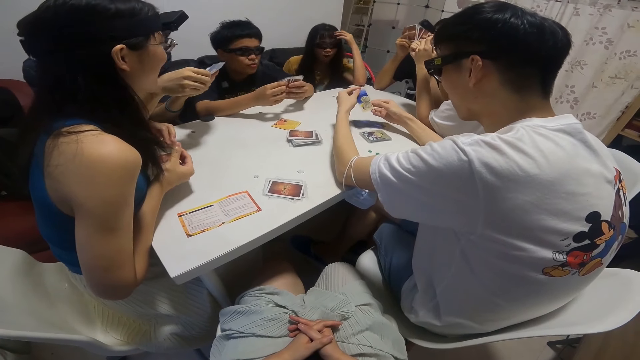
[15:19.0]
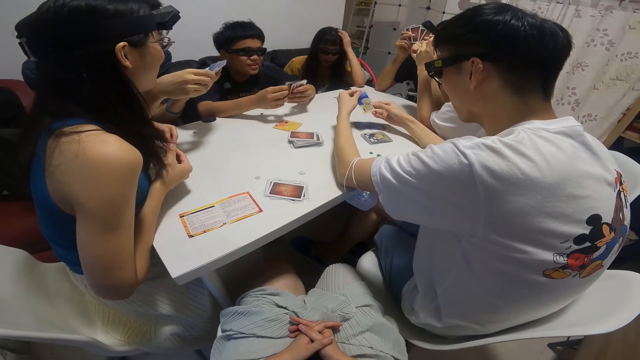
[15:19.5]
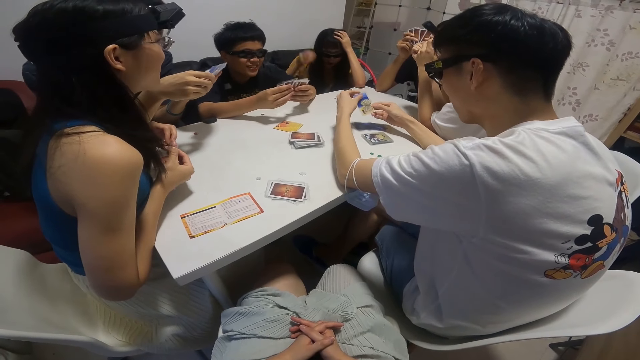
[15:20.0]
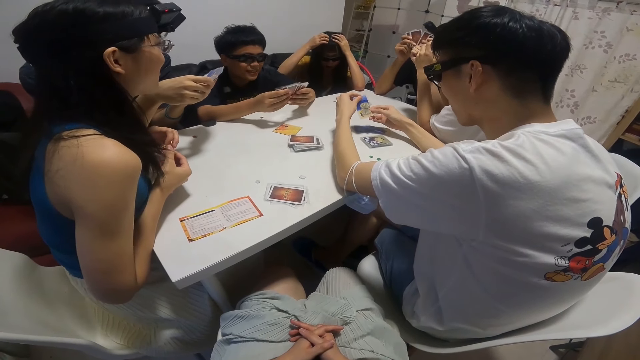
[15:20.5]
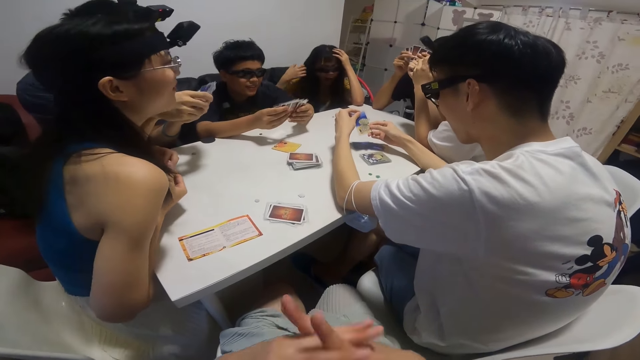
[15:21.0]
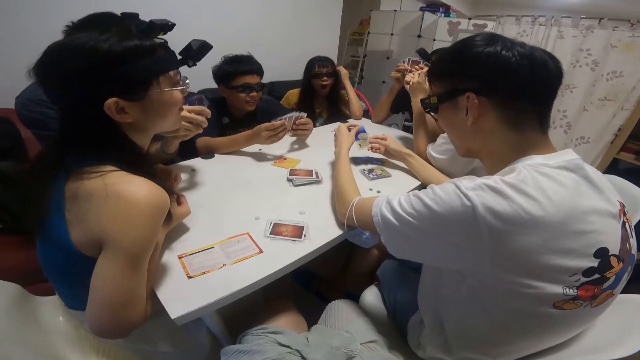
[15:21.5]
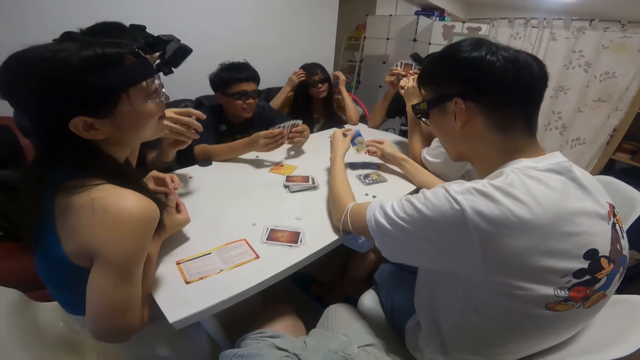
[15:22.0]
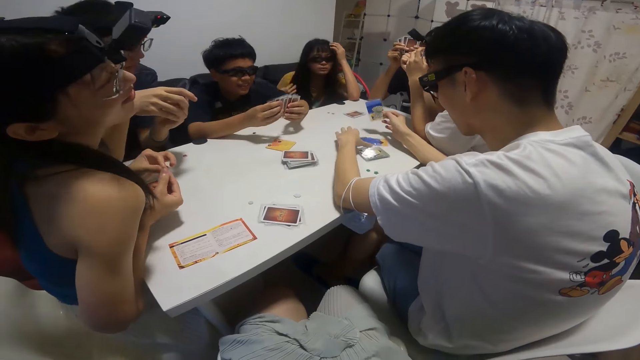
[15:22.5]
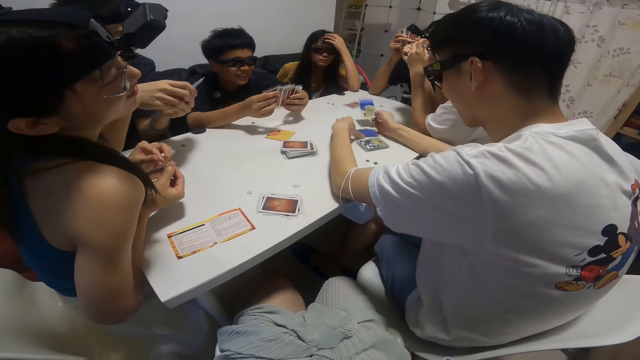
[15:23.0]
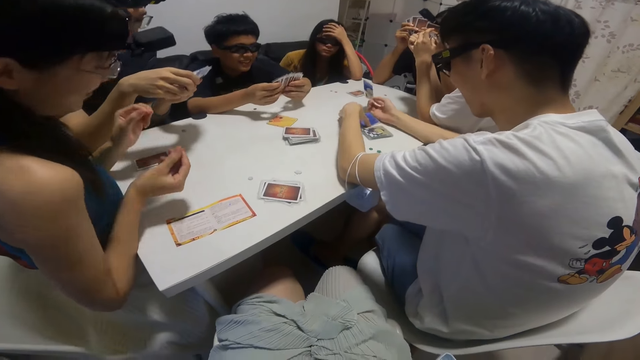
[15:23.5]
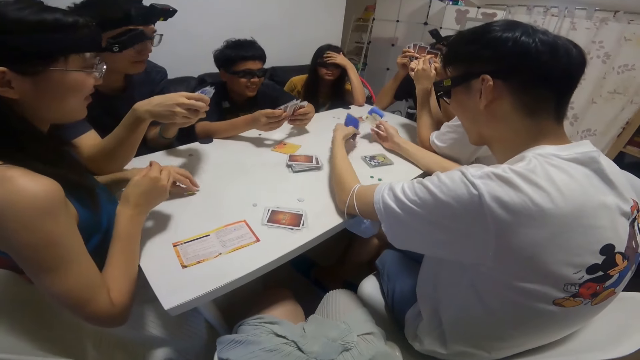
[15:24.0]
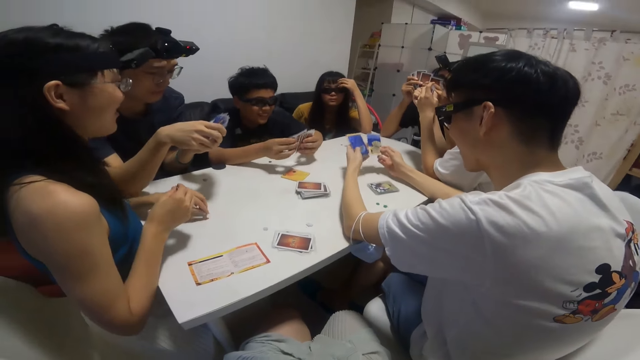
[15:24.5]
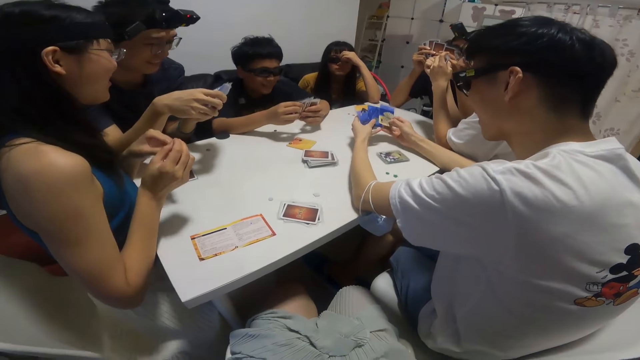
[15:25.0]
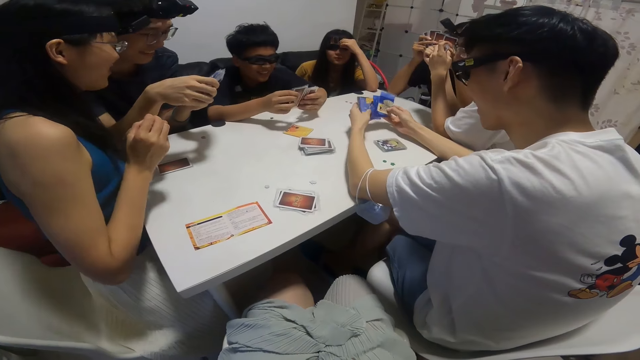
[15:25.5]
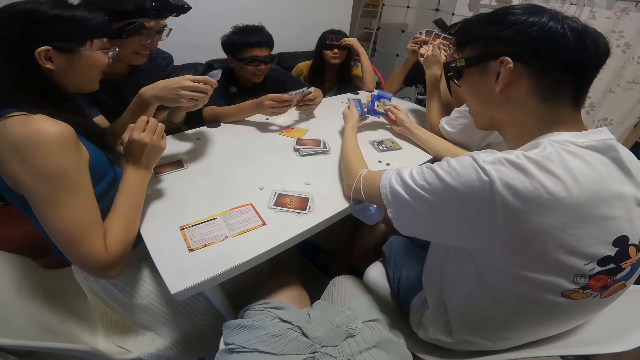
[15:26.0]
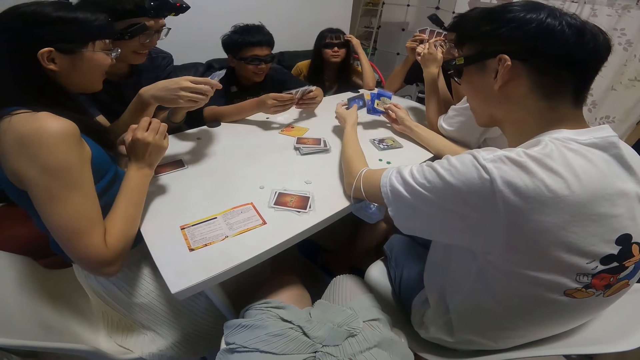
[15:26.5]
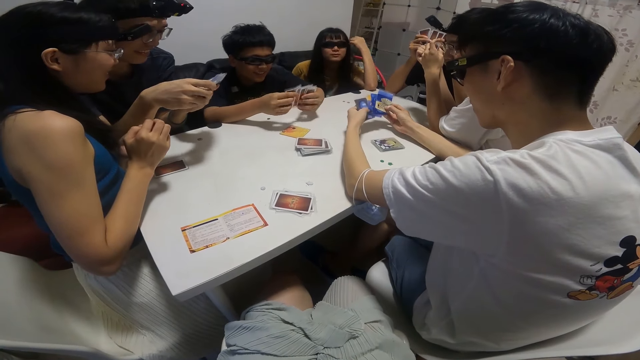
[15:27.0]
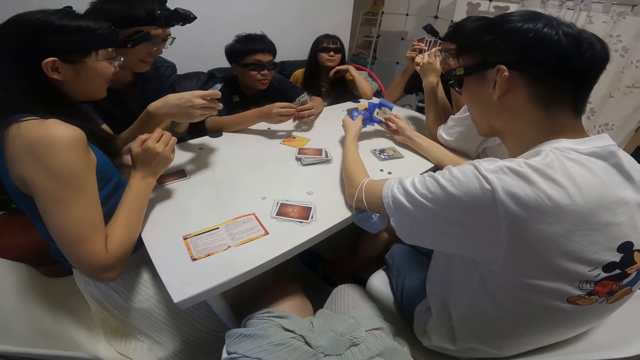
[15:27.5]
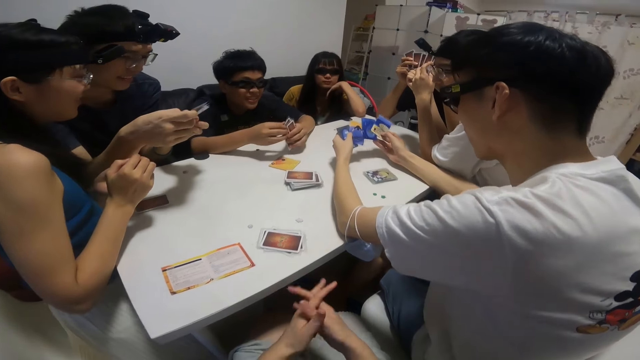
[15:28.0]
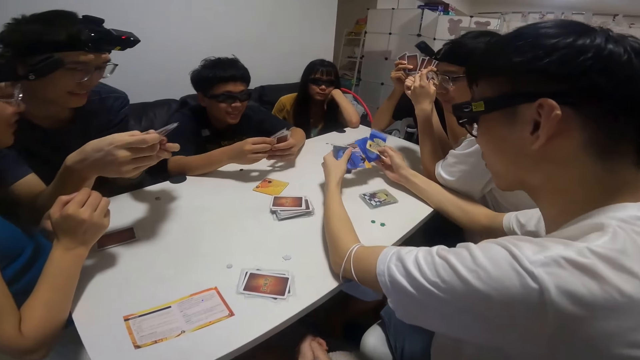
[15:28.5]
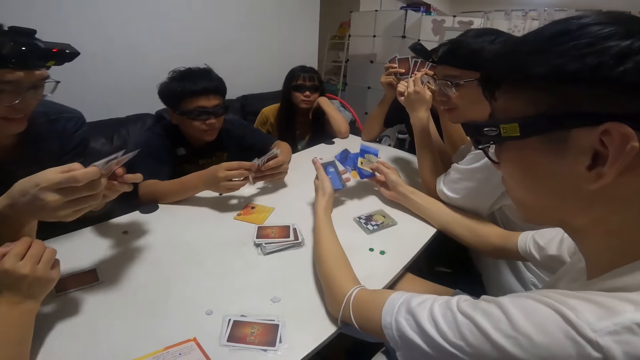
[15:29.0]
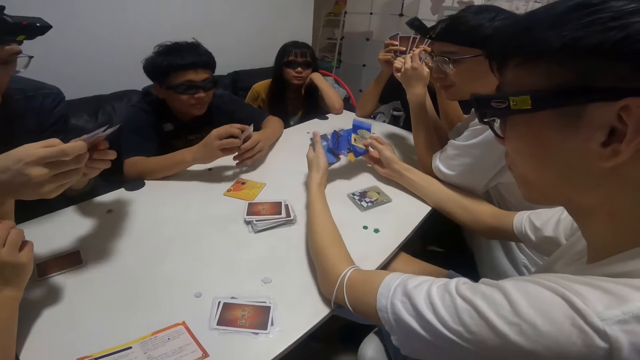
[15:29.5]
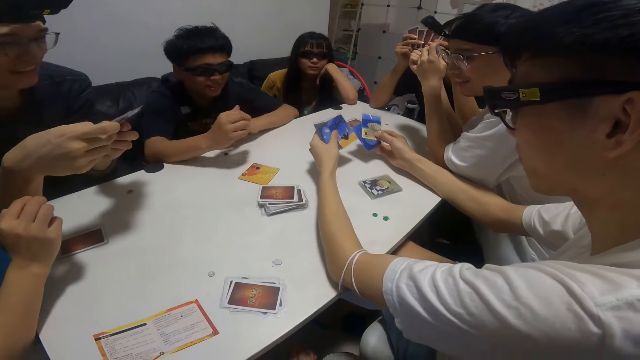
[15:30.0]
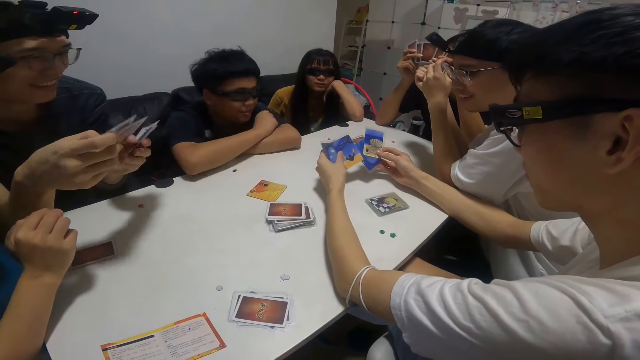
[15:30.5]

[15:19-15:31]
A man picks up another card from the table with his right hand. A boy interacts with the group of people. The boy converses. The camera wearer touches something. The man picks up more cards from the table with his right hand. The boy shuffles the cards.

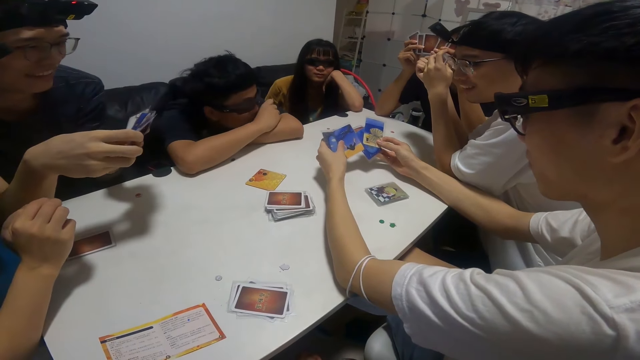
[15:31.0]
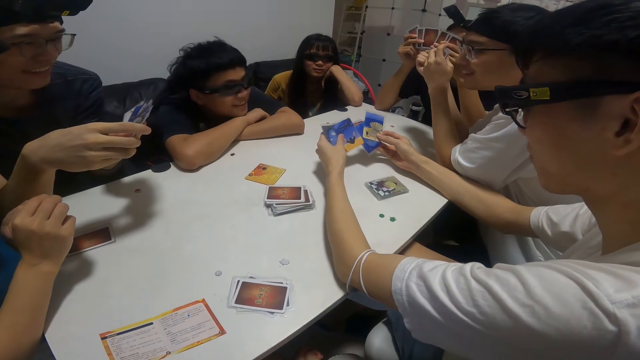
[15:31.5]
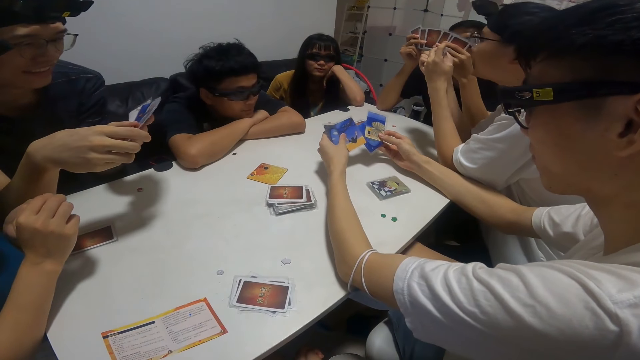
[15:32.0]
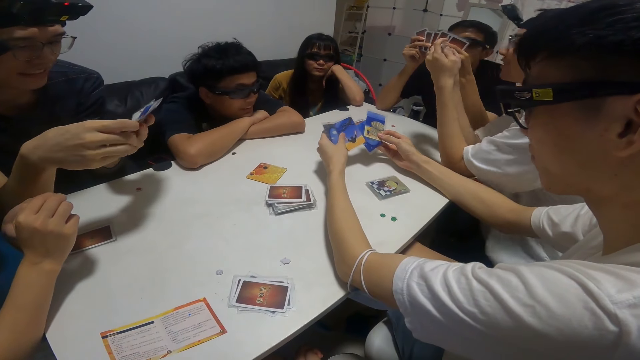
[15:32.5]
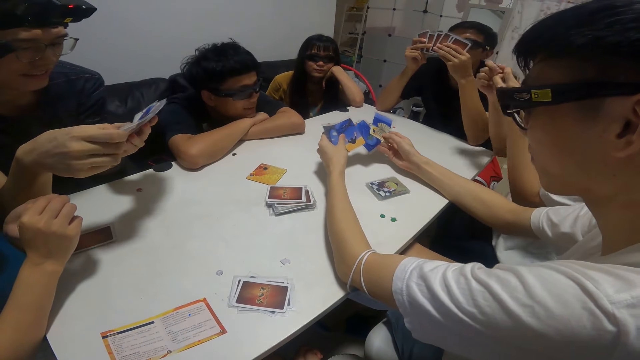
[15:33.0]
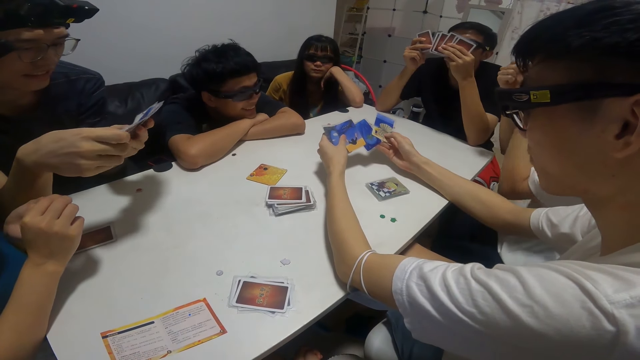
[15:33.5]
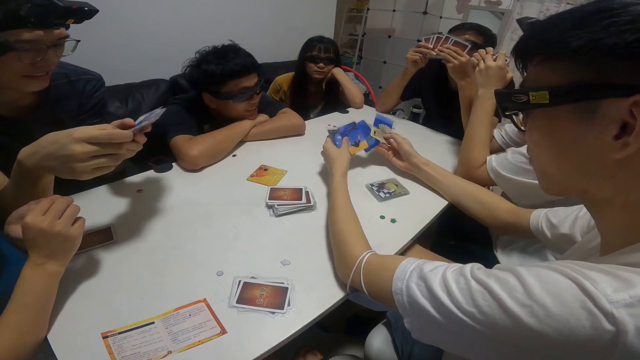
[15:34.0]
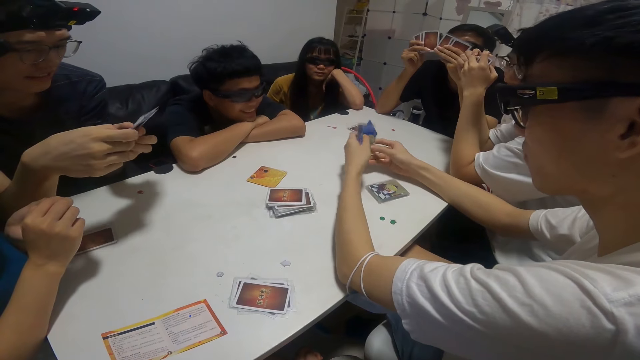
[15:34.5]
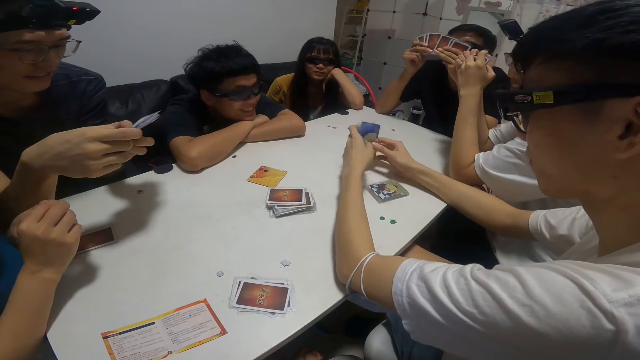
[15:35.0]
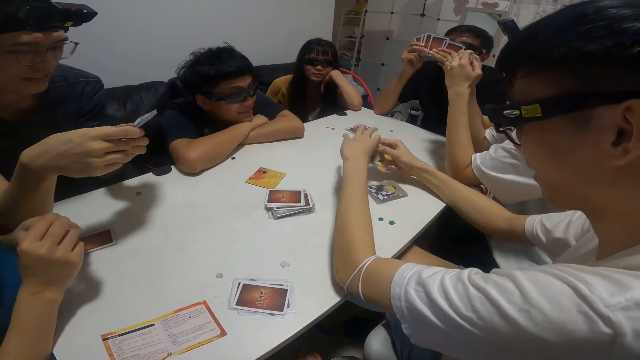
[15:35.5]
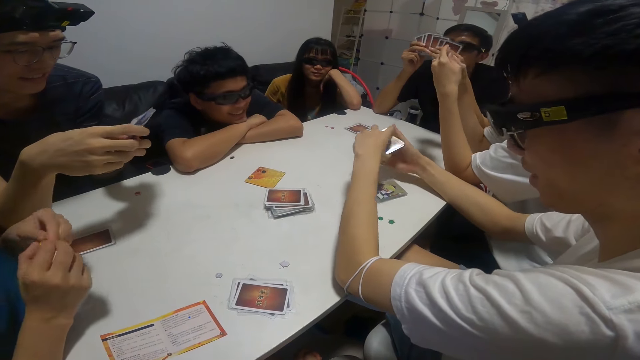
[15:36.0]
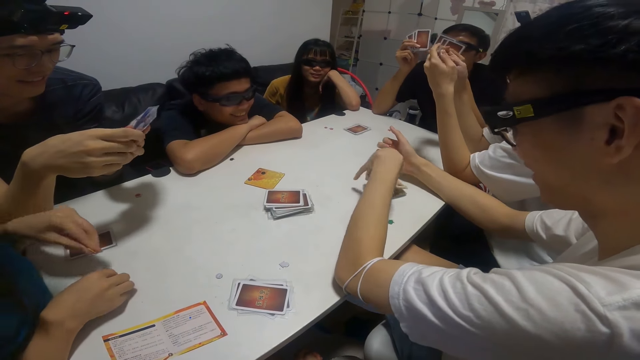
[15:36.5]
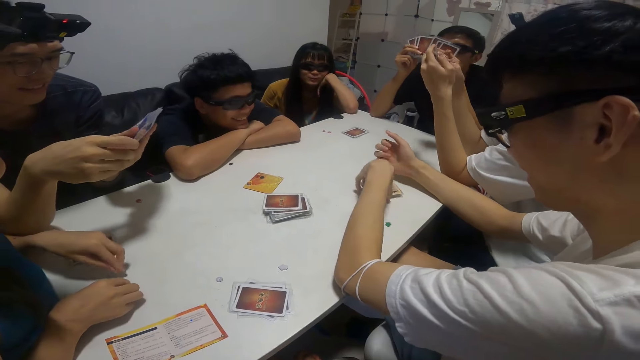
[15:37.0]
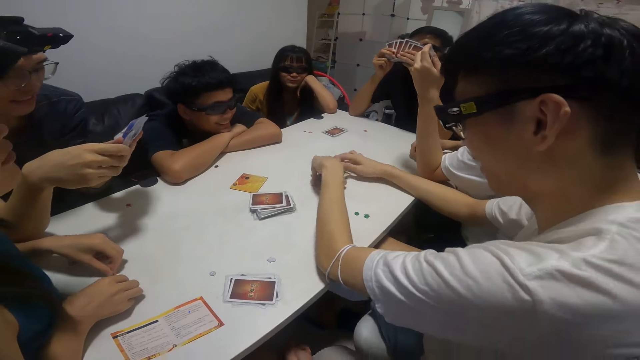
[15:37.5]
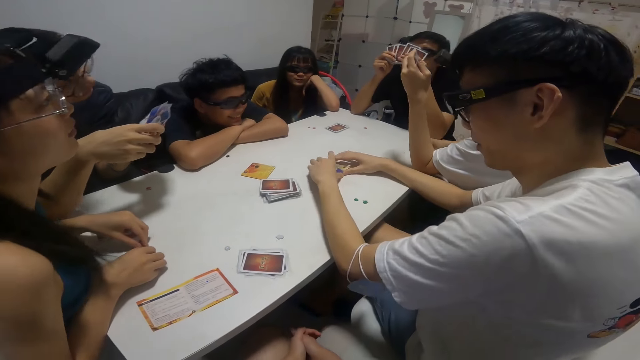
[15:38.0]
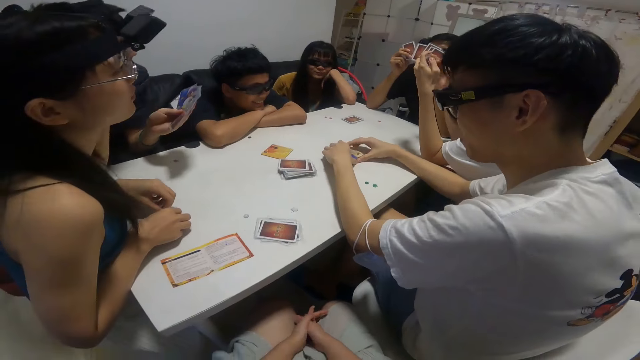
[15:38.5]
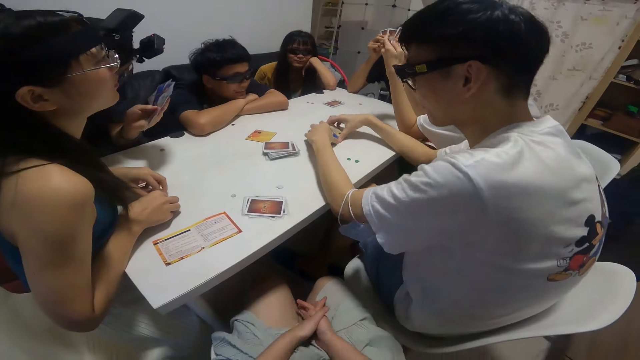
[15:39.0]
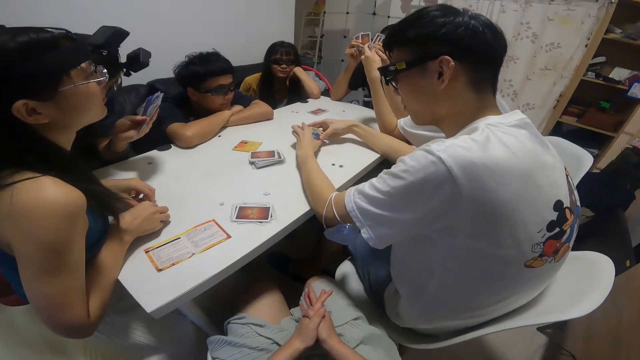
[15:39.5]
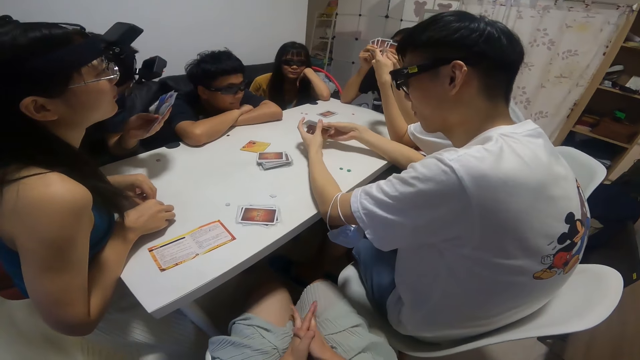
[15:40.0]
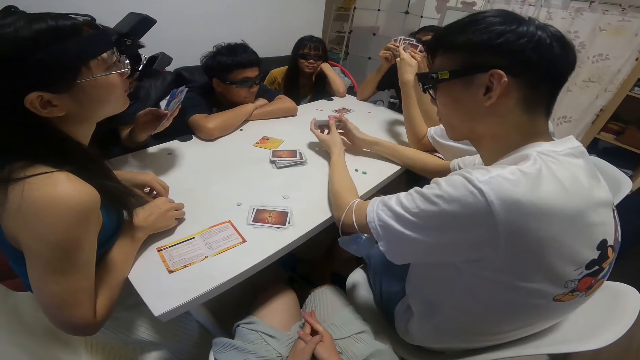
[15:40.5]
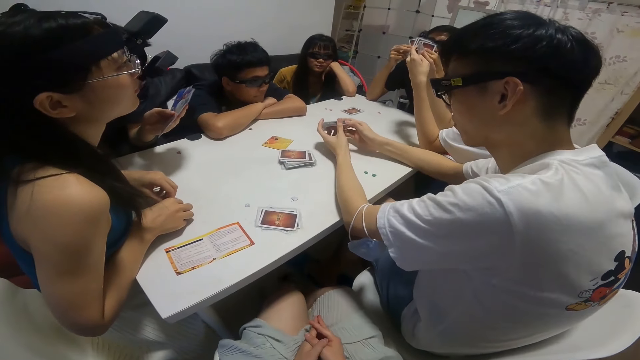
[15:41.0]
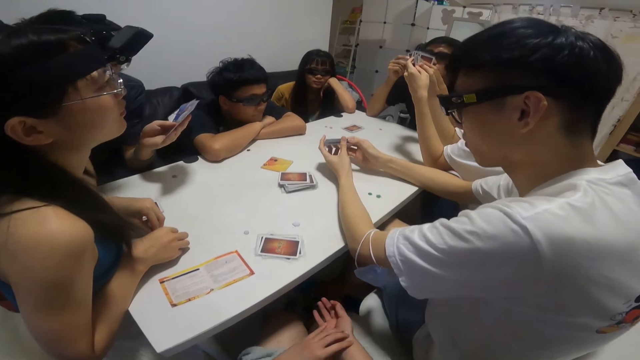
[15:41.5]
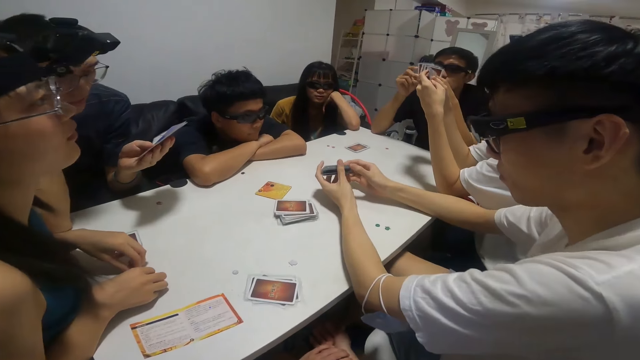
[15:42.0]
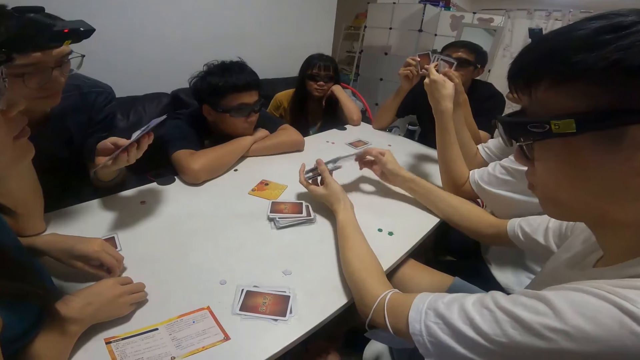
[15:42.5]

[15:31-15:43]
The camera wearer looks round the house. A man converses. Another man converses. A man drops some cards on the table with his left hand. Another man picks up the cards on the table. The camera wearer looks at the card on the table.
